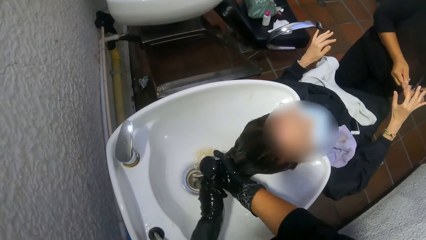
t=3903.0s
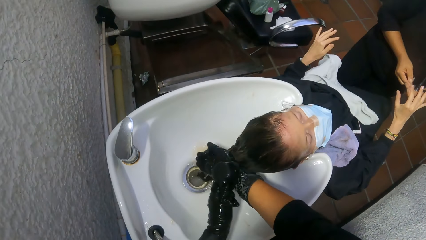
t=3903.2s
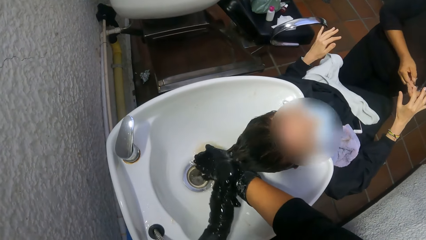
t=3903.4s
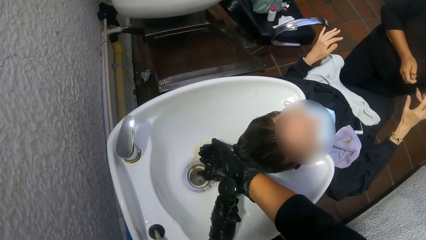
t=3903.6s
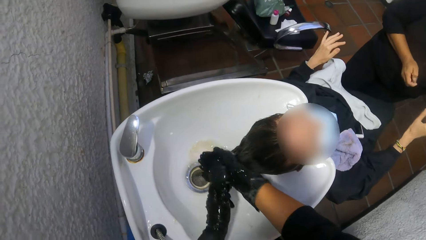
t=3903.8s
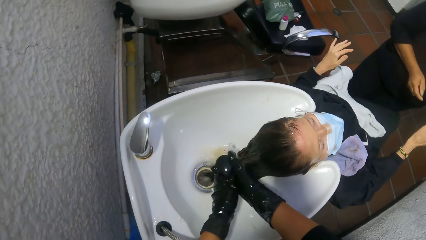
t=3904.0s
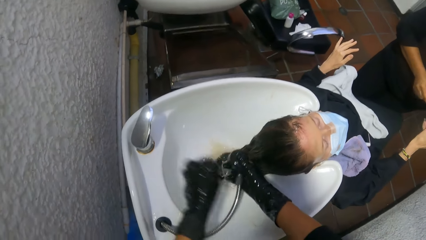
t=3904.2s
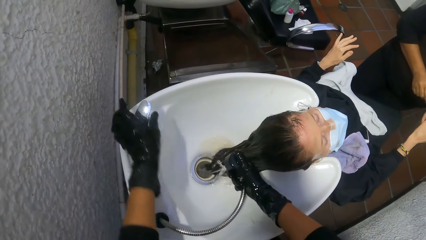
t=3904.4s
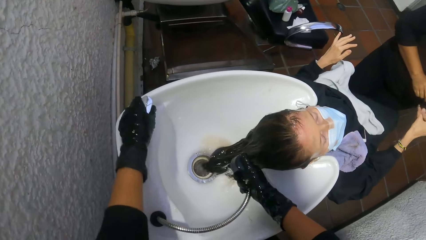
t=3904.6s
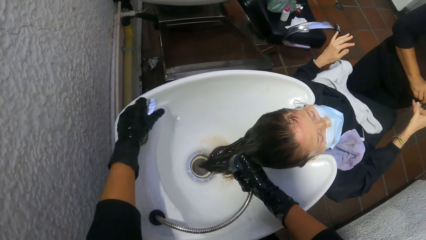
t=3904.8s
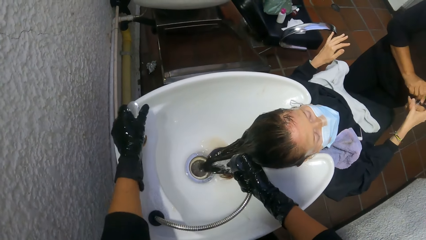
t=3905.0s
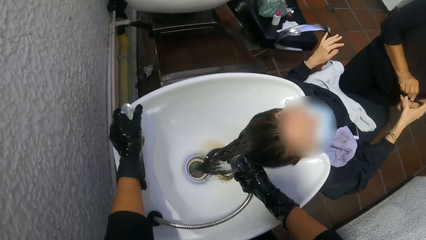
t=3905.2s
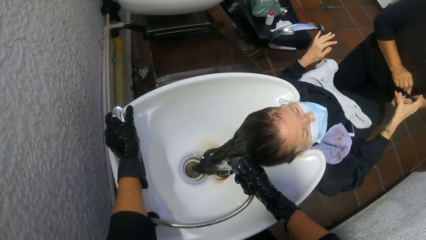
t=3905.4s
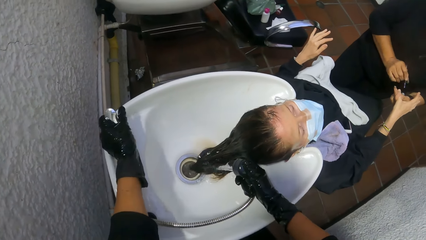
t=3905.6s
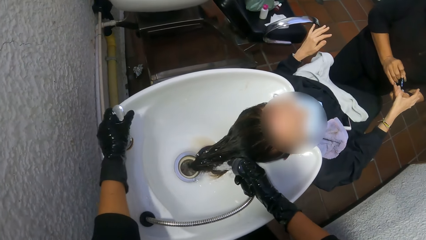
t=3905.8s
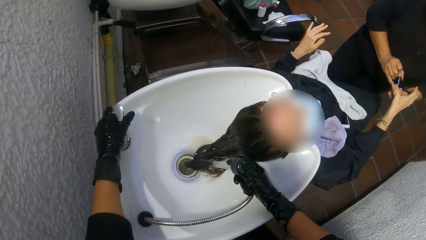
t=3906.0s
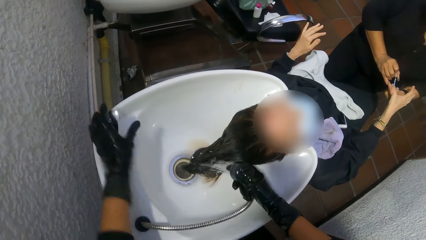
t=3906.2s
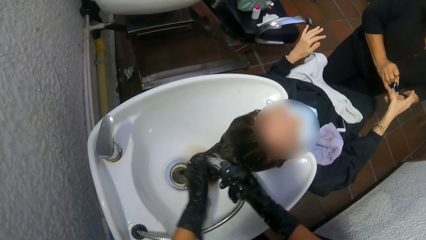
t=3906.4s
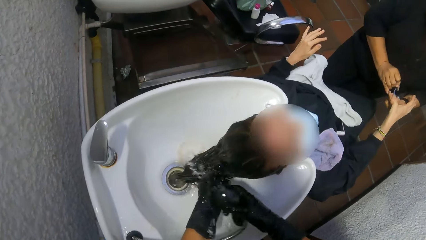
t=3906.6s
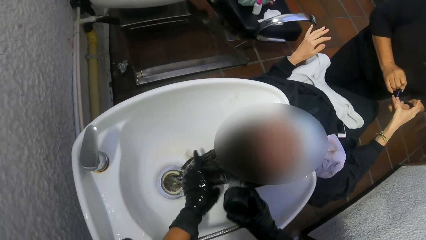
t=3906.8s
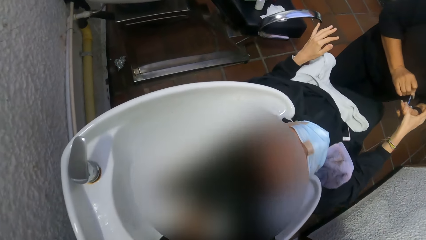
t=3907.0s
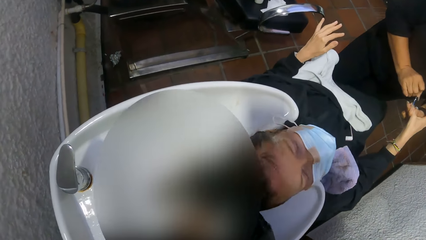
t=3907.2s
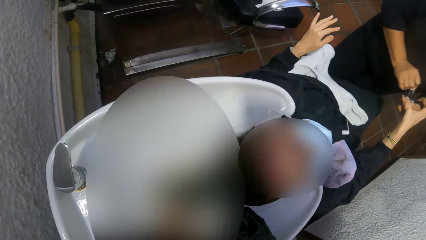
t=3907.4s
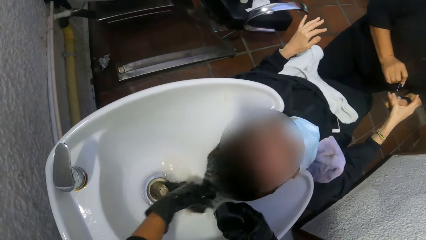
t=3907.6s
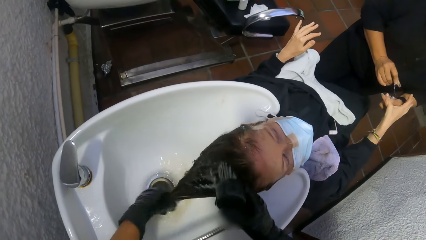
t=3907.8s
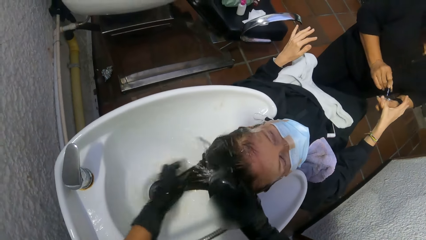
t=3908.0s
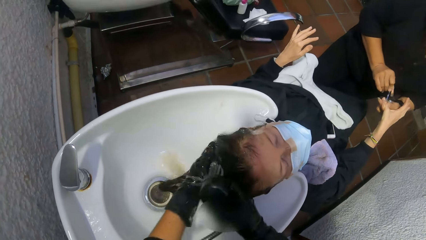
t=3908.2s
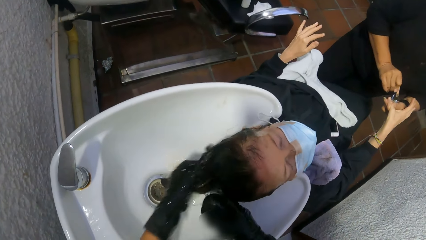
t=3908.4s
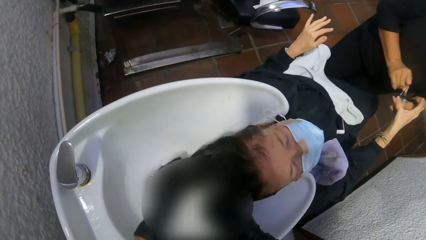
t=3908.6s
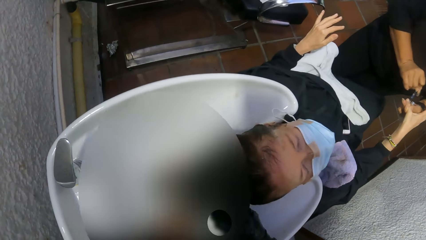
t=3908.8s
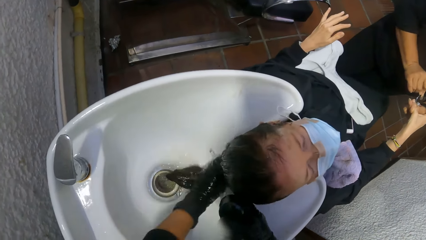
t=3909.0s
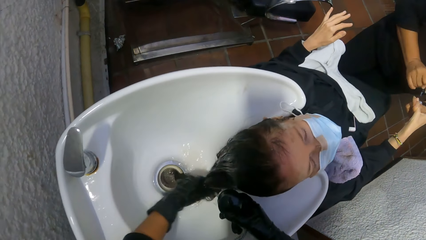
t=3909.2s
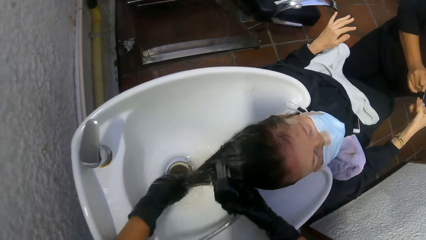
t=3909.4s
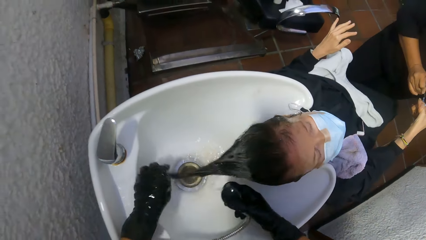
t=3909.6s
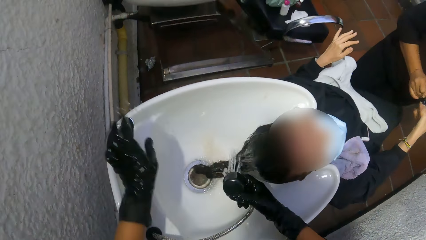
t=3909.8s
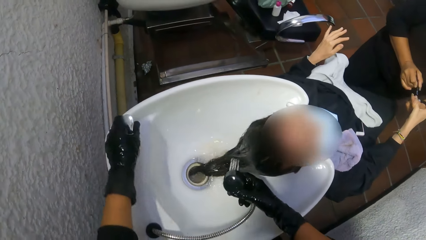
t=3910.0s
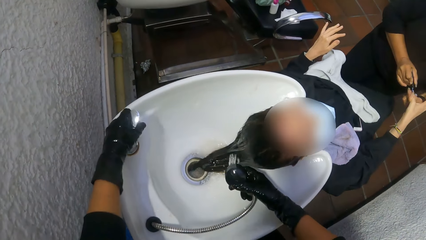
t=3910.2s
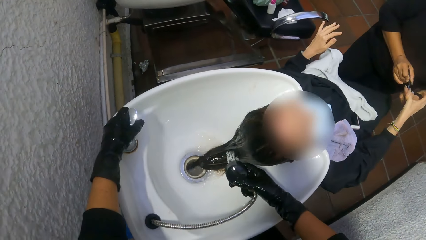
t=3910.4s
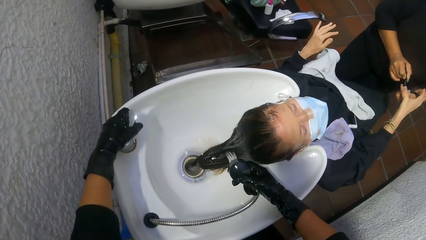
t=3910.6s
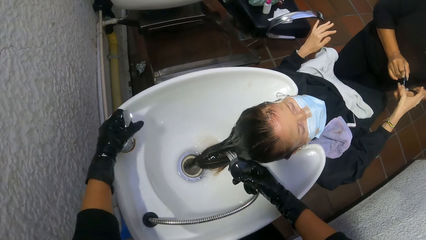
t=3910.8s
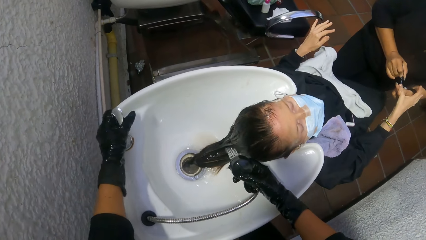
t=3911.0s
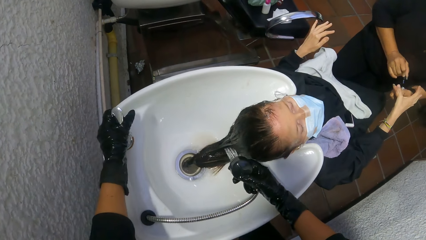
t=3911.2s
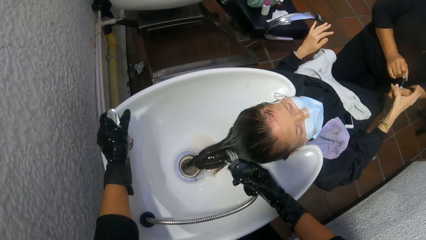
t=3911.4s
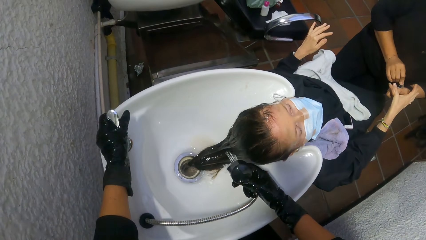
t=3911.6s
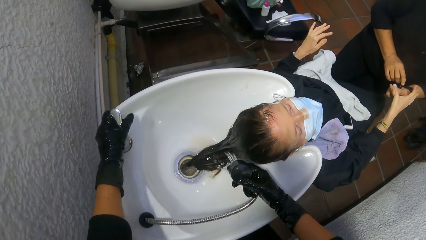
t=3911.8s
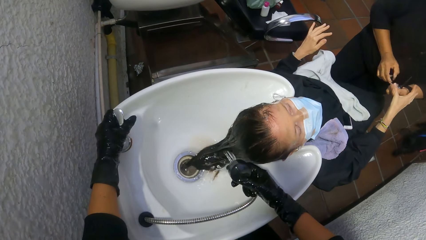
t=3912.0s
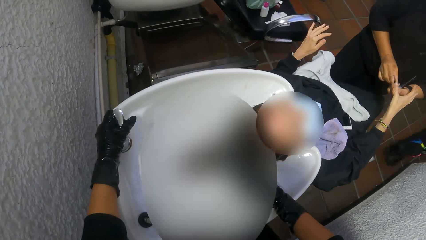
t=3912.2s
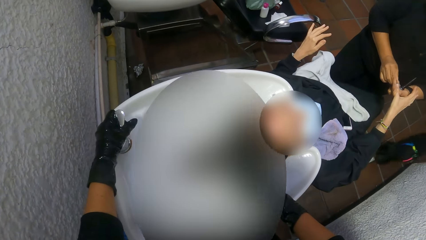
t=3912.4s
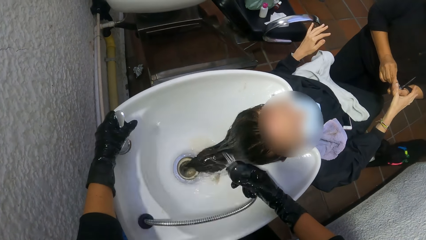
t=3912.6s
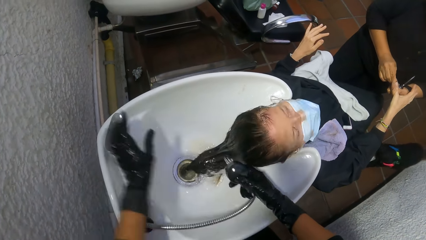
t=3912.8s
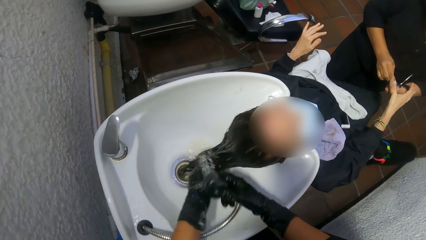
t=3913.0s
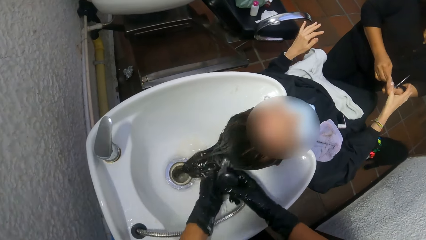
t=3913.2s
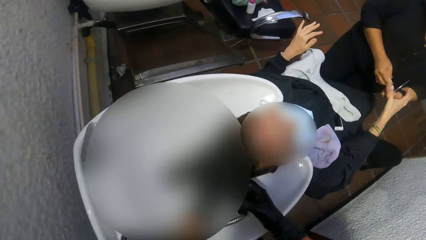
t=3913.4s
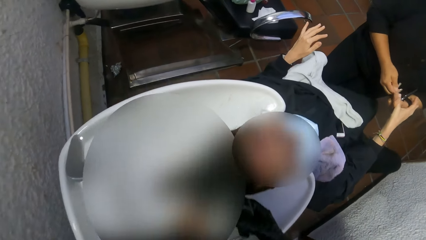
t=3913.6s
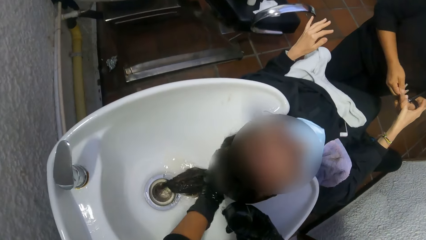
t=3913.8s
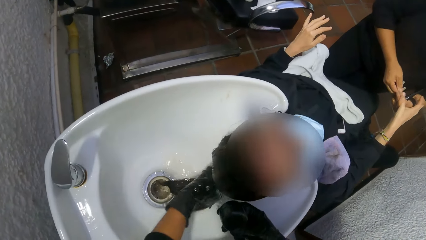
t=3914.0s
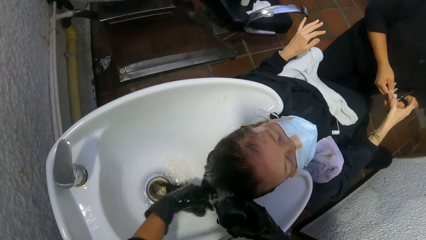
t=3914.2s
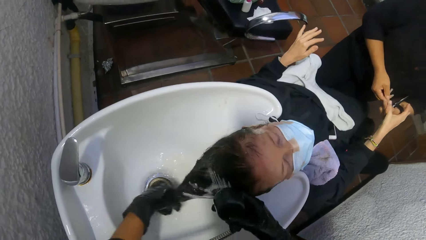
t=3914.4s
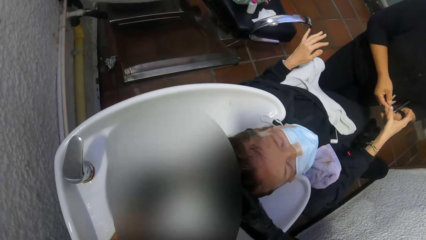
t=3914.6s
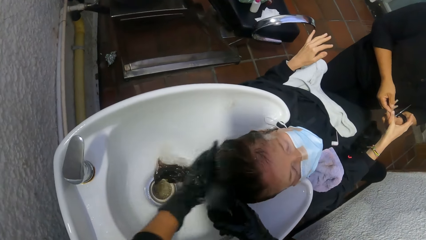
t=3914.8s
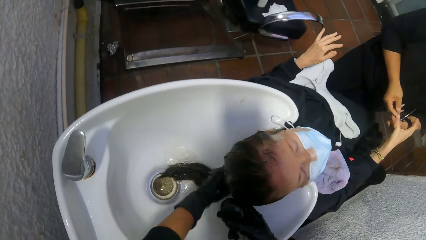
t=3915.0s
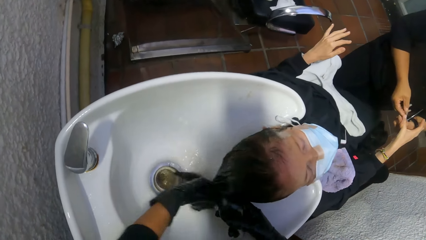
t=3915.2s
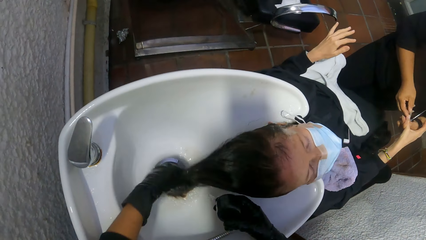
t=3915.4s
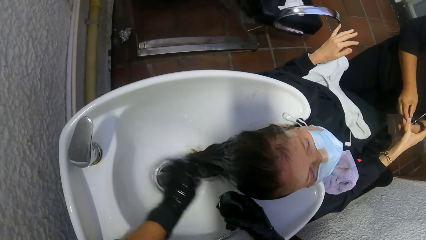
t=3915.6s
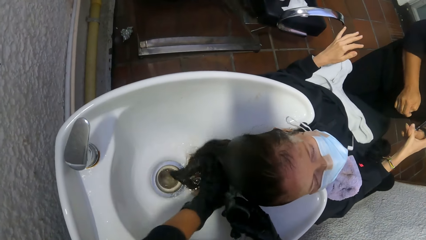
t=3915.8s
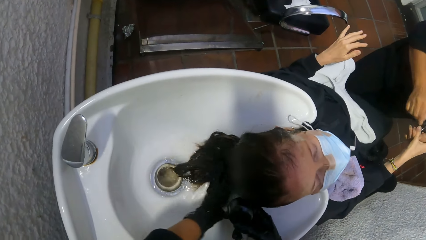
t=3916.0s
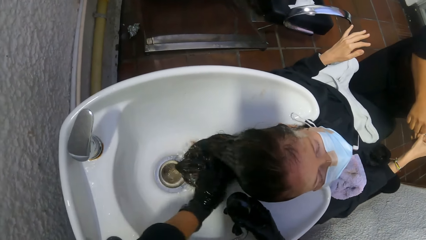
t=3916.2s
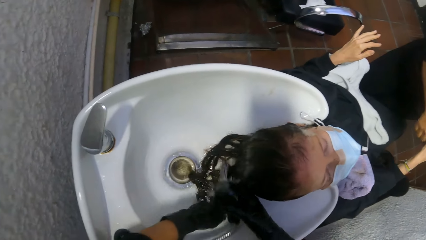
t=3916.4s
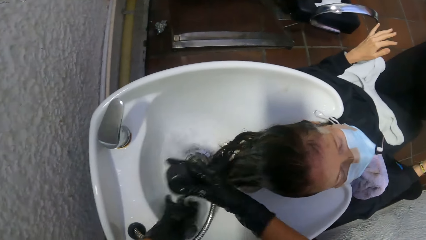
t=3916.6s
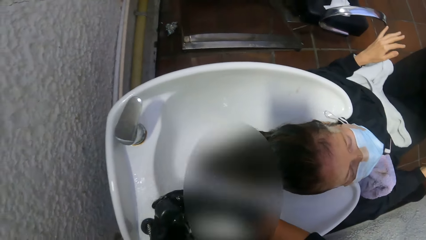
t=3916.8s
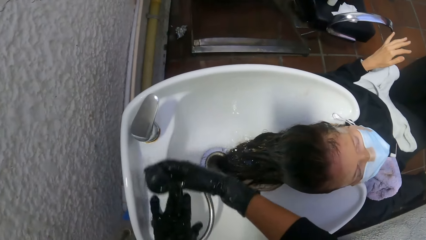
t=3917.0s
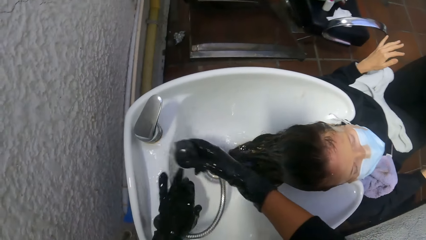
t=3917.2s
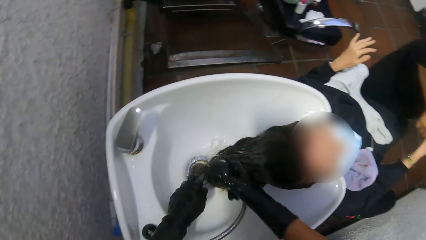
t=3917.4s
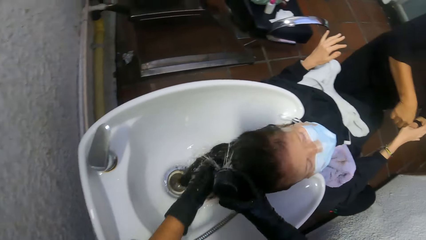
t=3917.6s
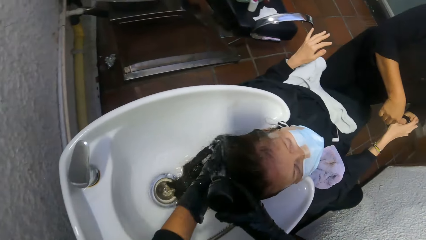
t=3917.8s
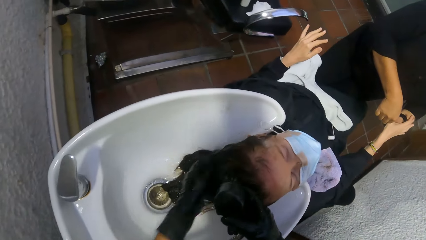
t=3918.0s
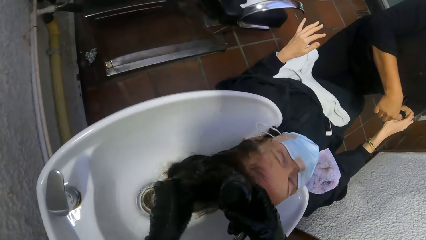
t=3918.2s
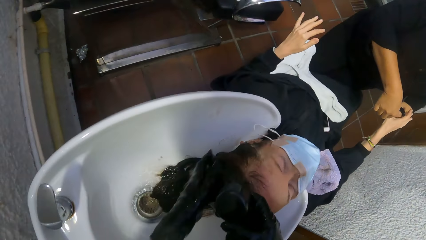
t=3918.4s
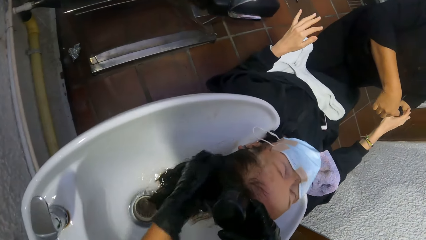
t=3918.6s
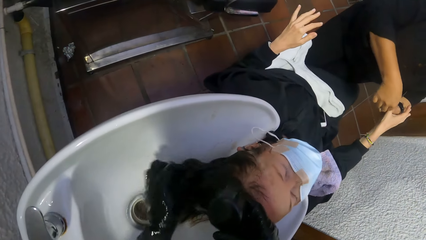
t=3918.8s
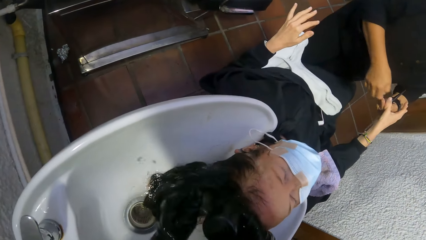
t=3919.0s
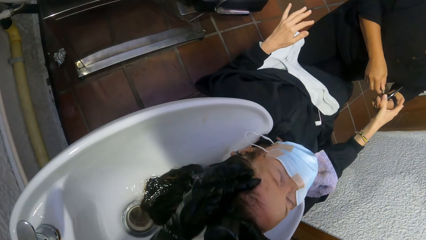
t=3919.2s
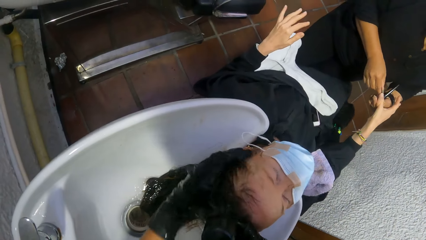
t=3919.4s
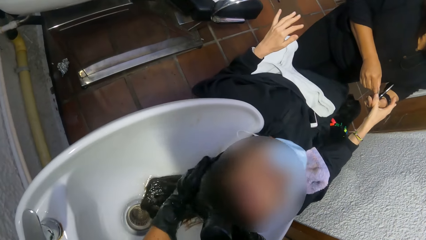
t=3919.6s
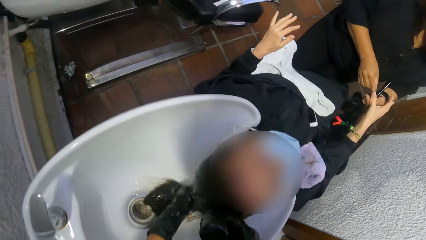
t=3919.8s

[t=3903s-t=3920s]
The camera wearer rinses her right hand with the hose in her left hand. She passes the hose from her left hand to her right hand. She holds the tap head of the shampoo station with her left hand. She rinses her left hand with the hose in her right hand. She rinses a woman's hair with her left hand. She rinses the woman's hair with the hose in her right hand. She holds the tap head of the shampoo station with her left hand. She rinses her left hand with the hose in her right hand. She rinses the woman's hair with her left hand. She rinses the woman's hair with the hose in her right hand.
